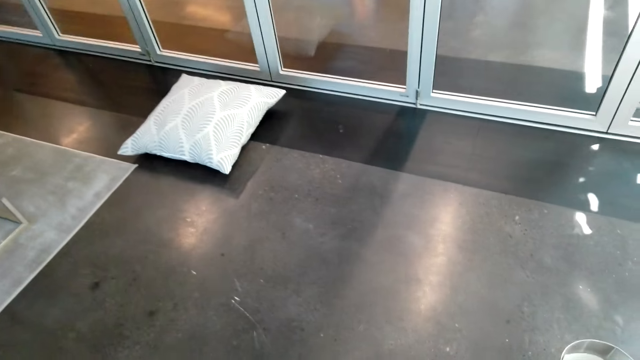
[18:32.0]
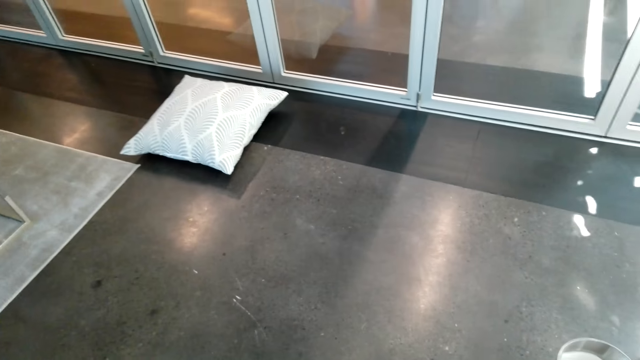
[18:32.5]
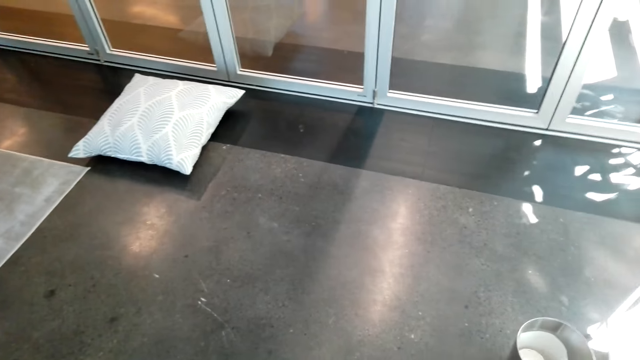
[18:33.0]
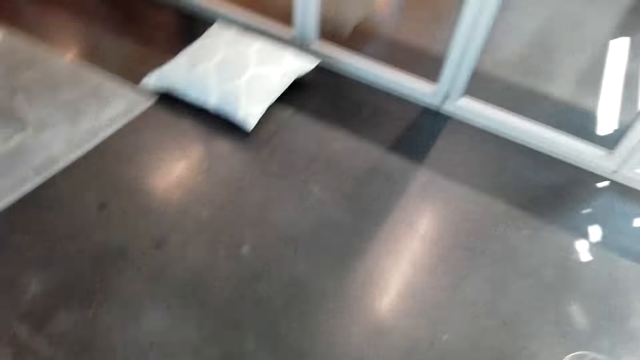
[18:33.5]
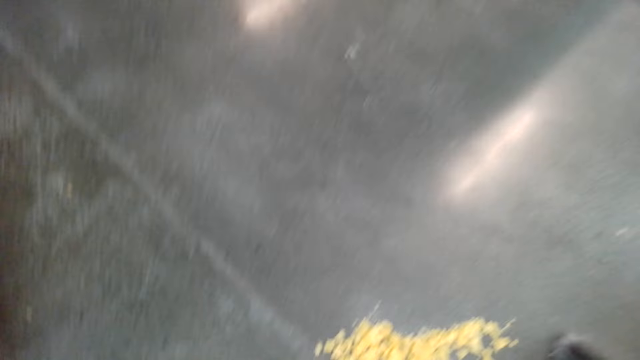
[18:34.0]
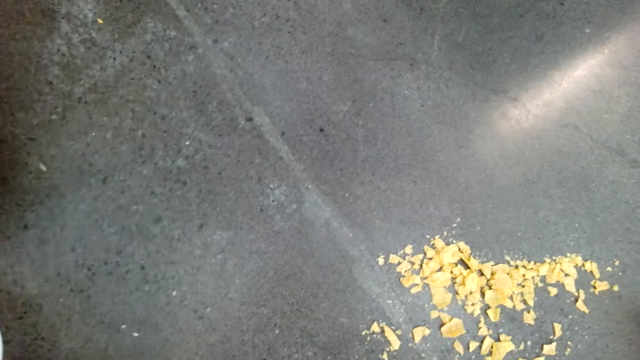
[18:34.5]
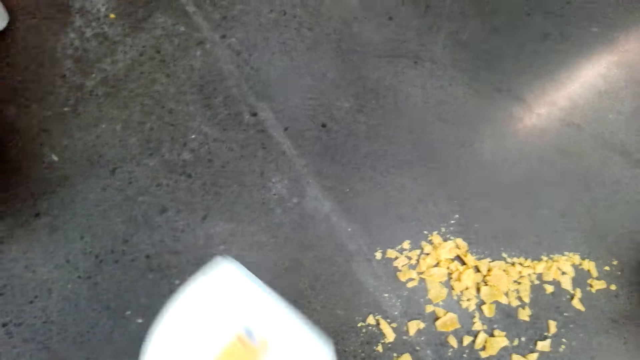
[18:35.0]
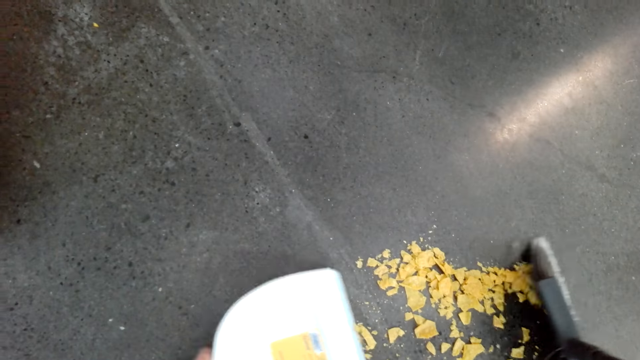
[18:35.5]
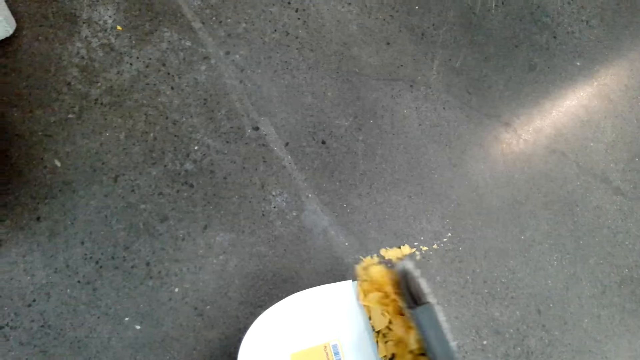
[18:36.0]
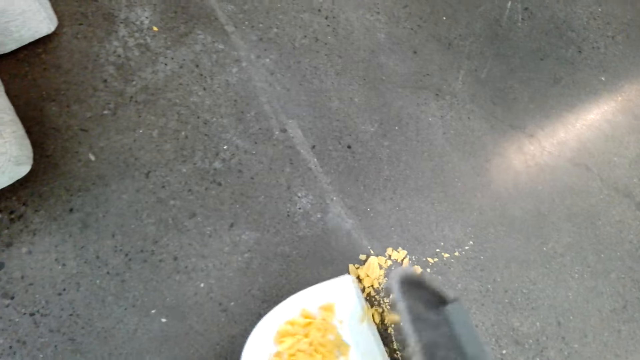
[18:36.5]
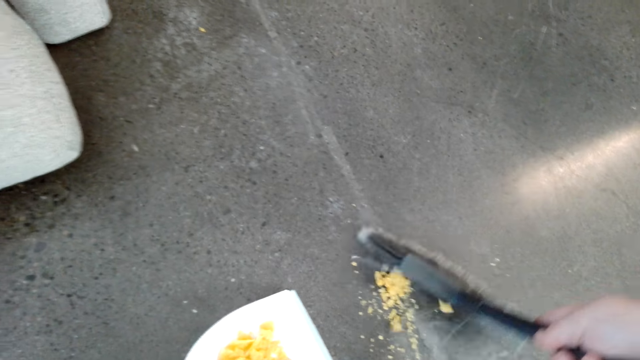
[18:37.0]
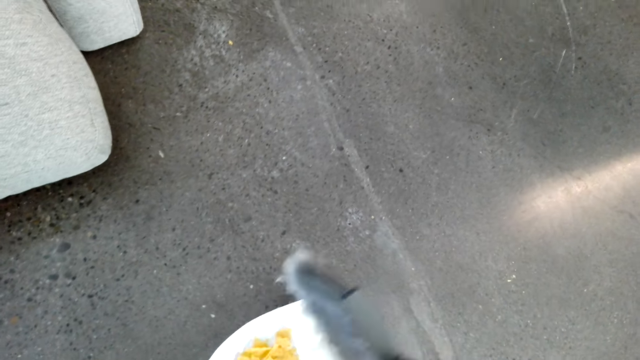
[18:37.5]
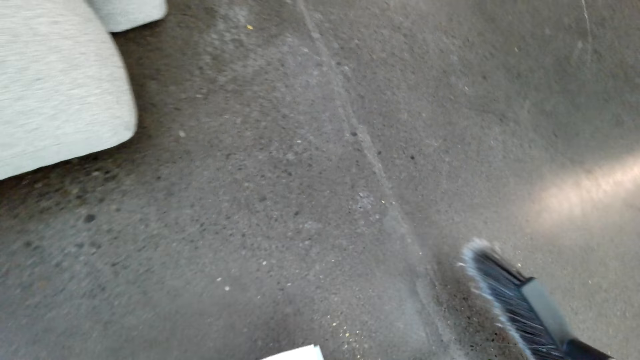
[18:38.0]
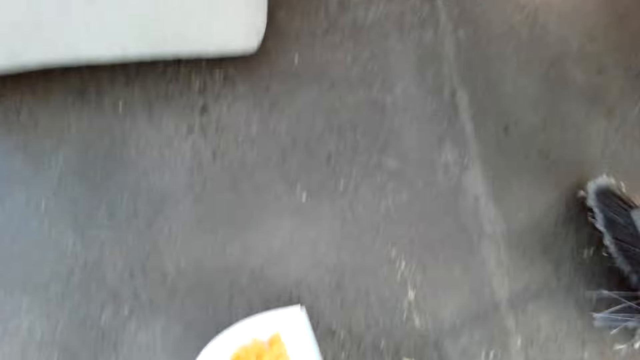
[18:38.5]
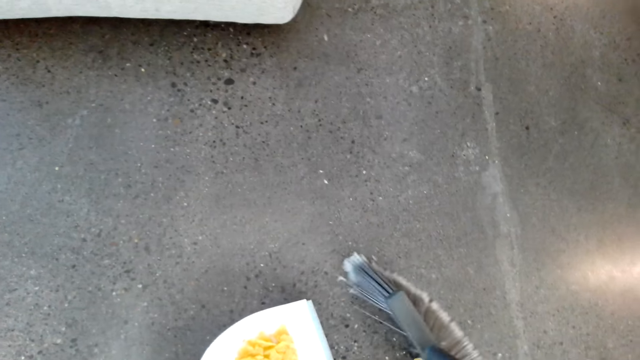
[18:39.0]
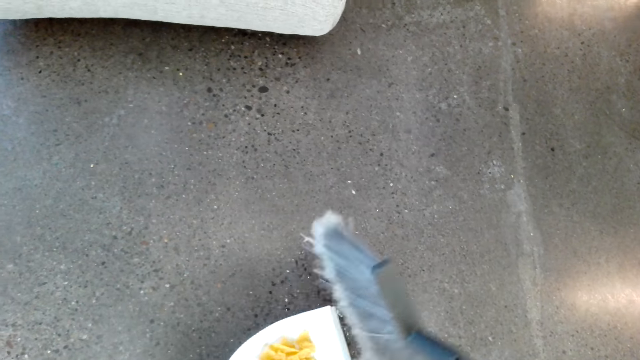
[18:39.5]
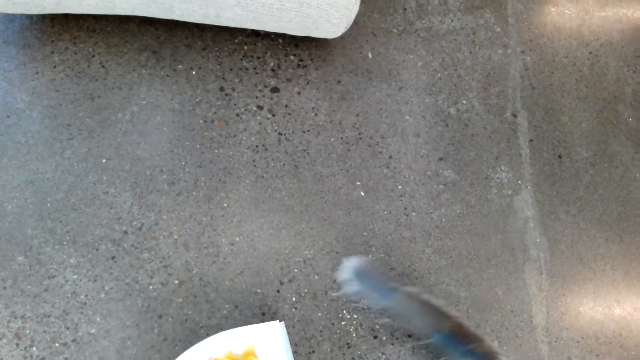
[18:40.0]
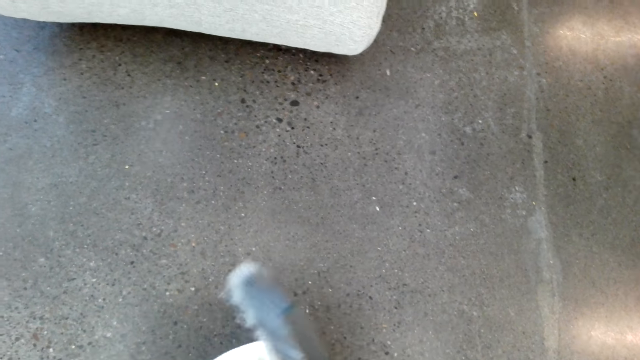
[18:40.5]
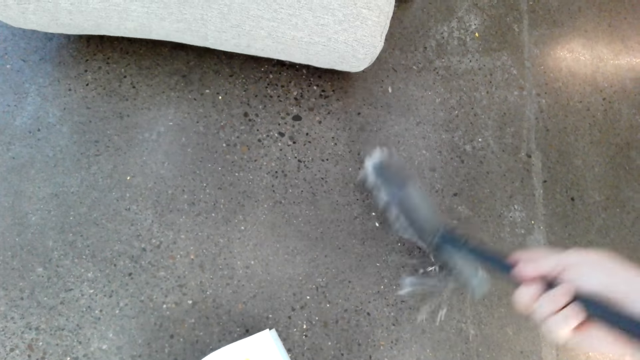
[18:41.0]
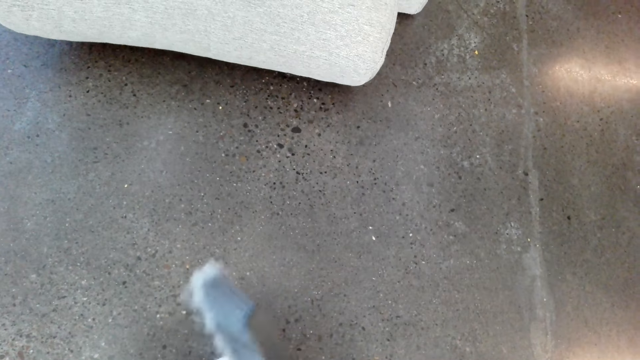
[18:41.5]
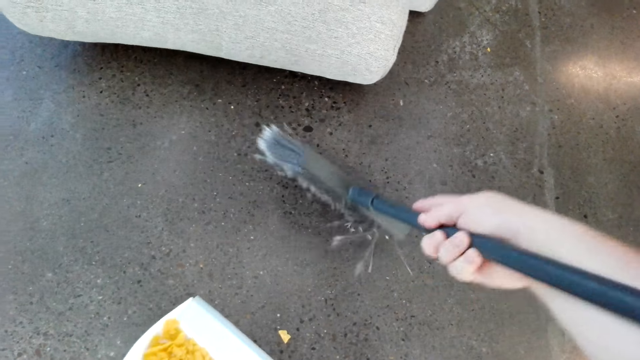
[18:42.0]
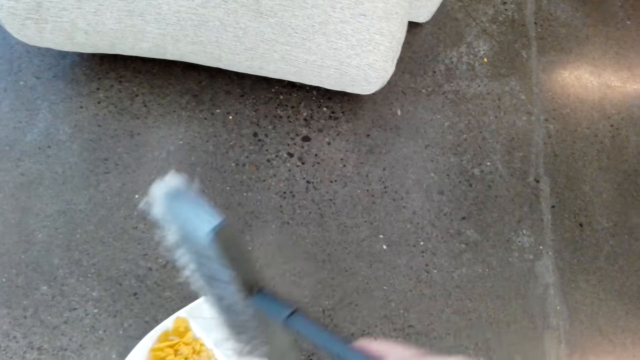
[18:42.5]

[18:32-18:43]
The camera wearer puts trash in a dustpan. They collect dirt.

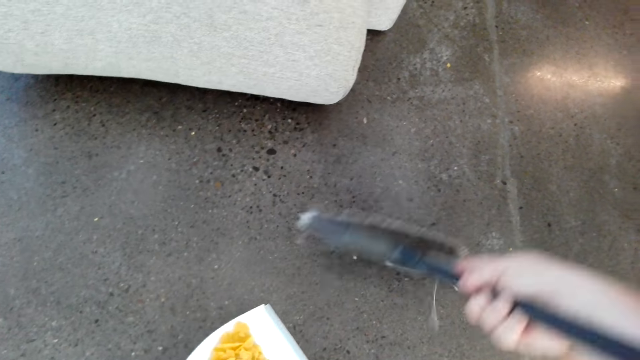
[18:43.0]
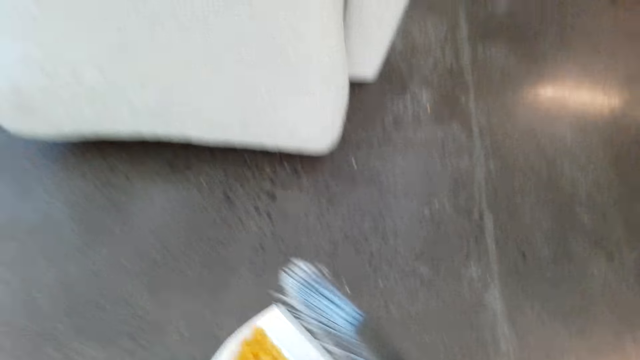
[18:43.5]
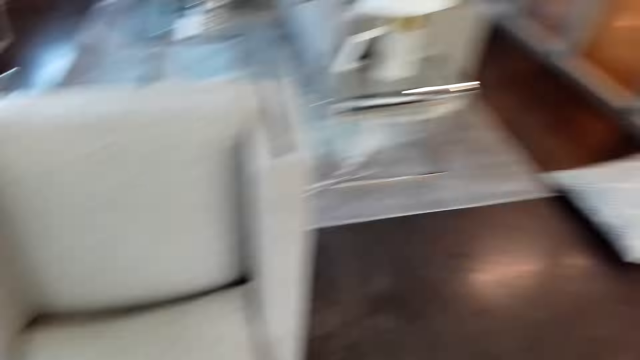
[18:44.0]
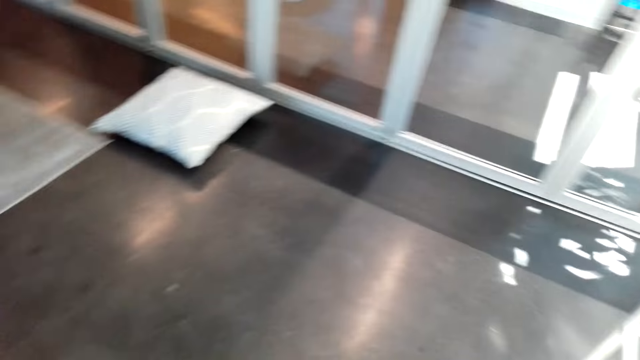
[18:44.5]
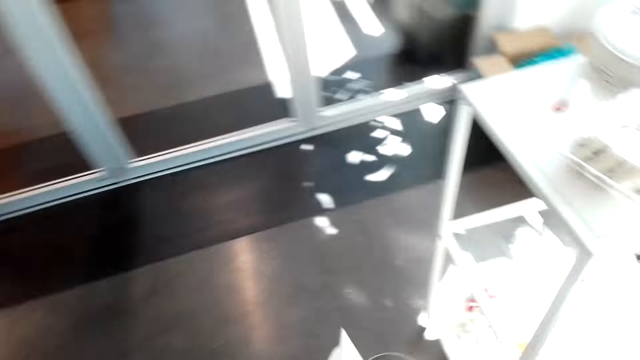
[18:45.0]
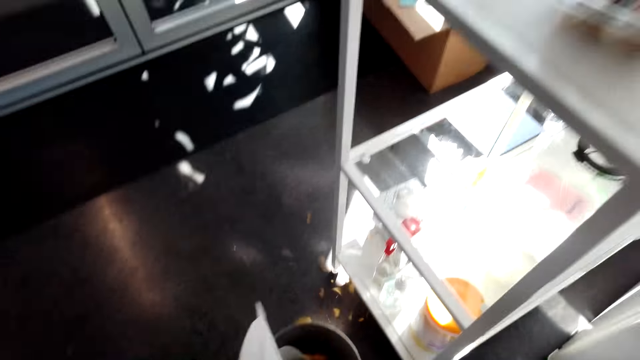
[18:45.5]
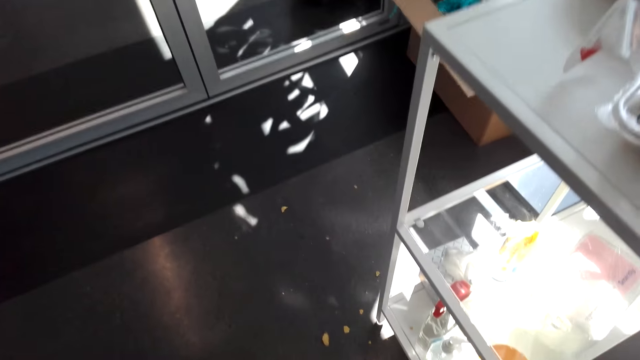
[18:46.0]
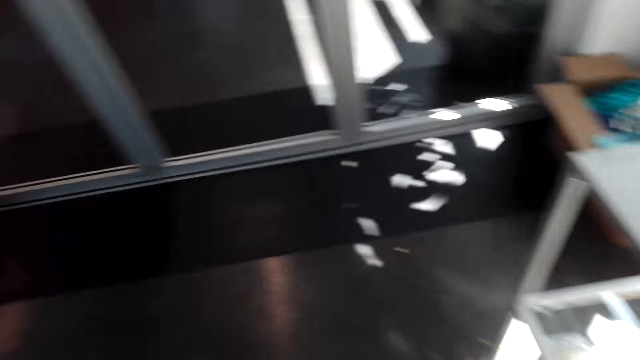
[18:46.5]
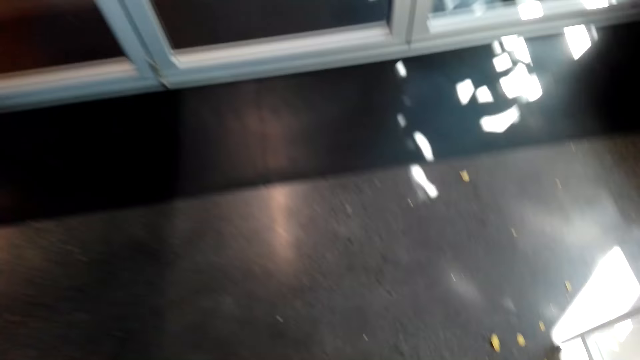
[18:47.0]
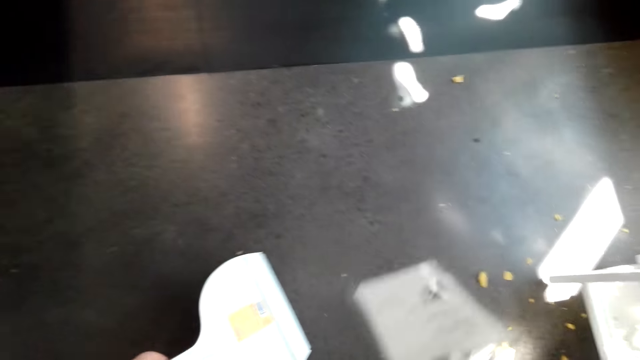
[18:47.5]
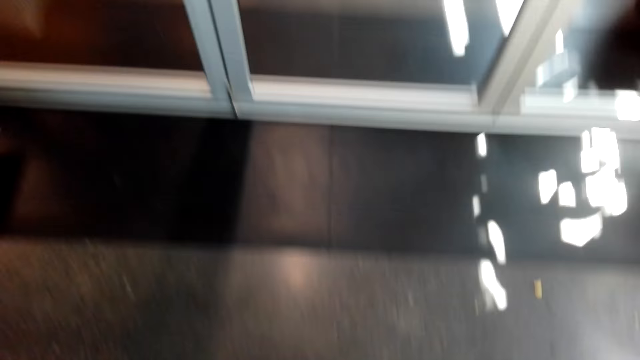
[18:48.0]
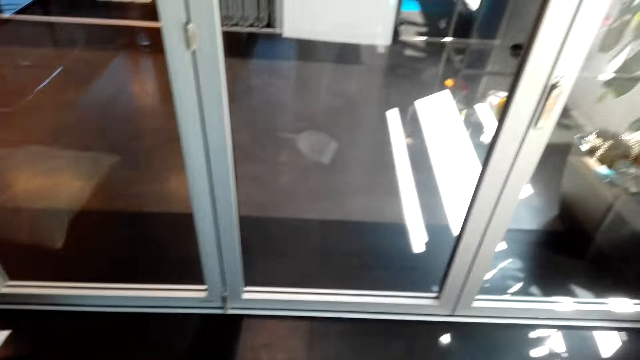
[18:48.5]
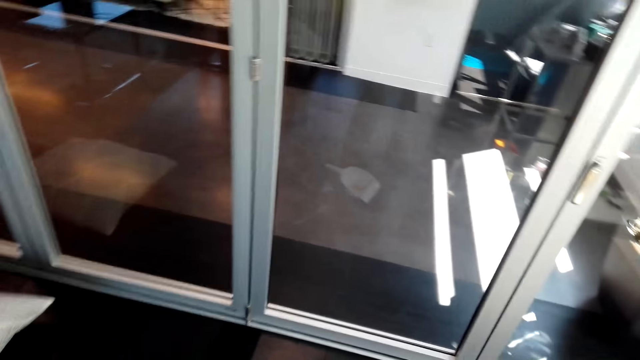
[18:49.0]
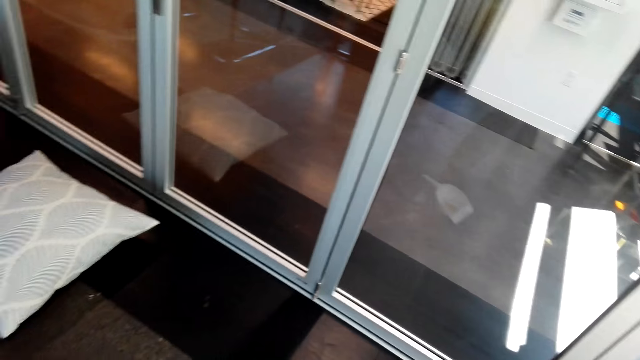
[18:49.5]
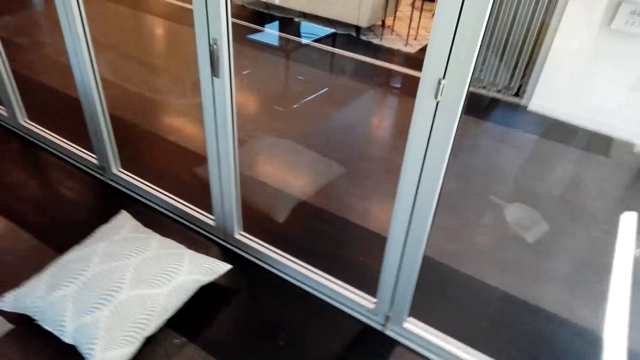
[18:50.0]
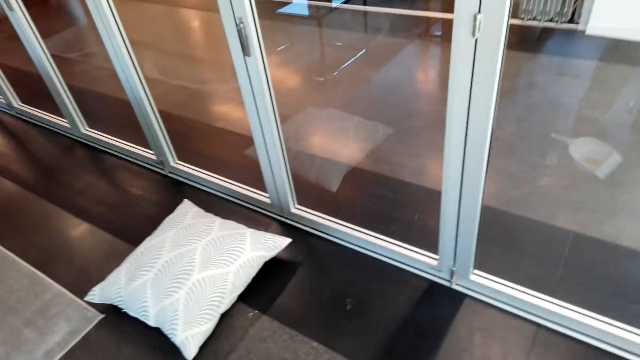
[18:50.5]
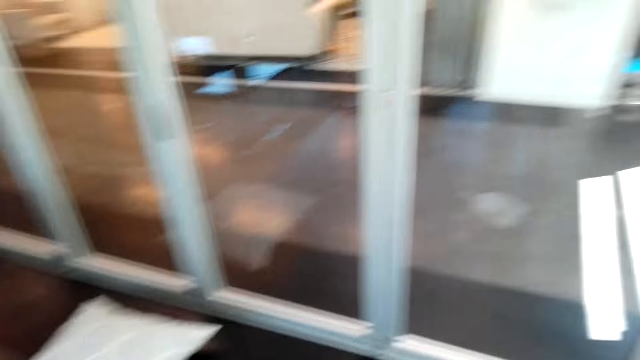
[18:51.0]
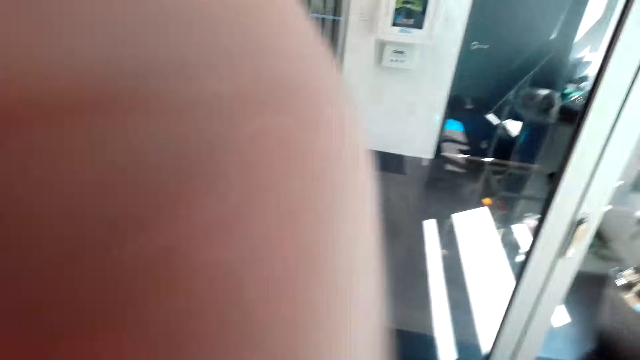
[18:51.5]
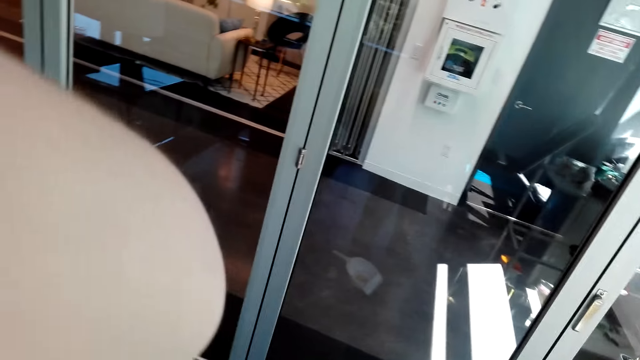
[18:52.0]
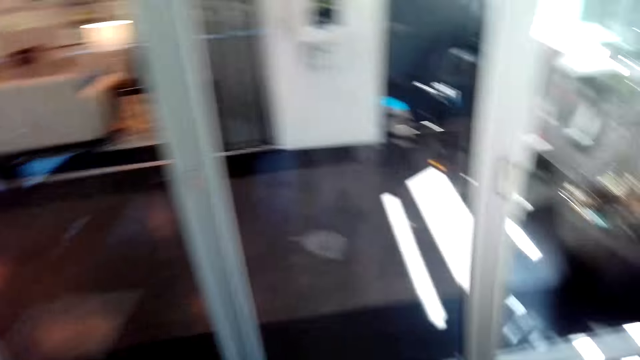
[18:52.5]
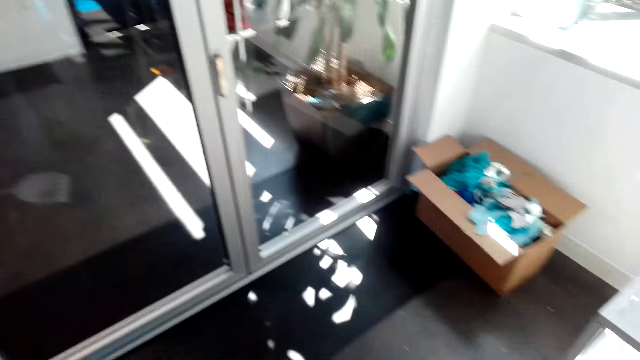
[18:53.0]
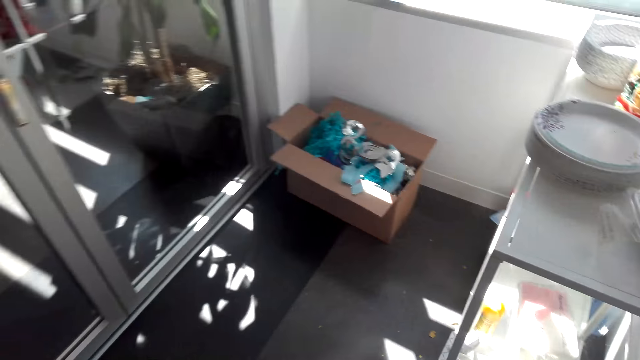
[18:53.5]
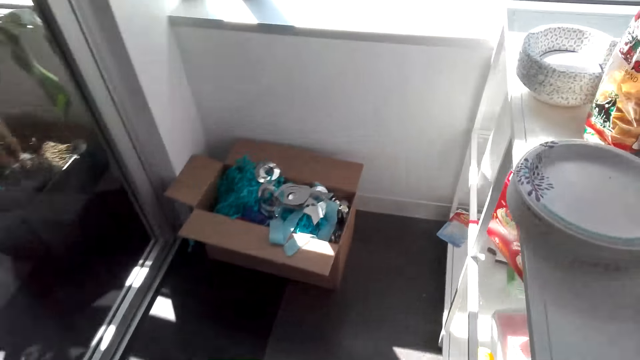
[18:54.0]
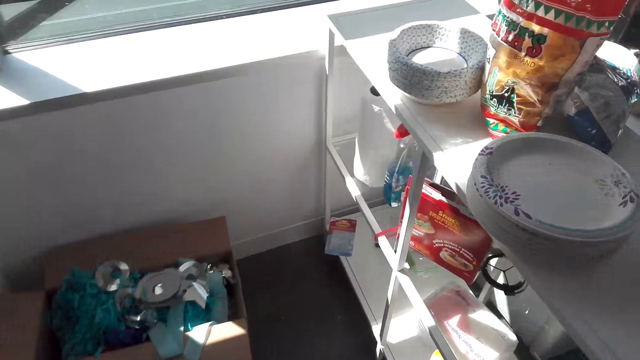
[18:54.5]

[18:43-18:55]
The camera wearer throws the trash in the bin.
